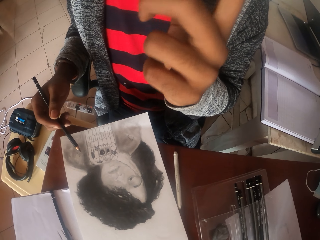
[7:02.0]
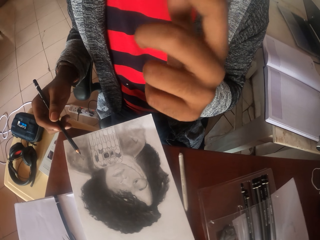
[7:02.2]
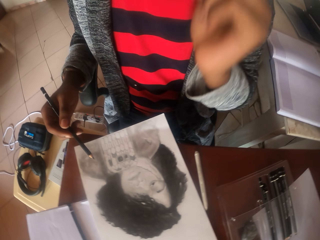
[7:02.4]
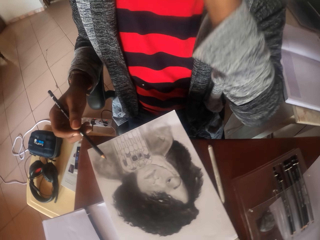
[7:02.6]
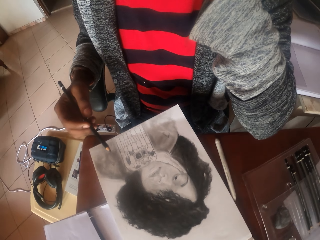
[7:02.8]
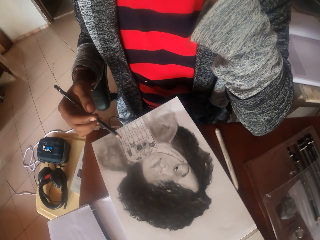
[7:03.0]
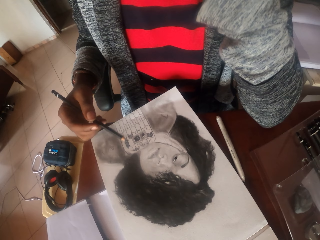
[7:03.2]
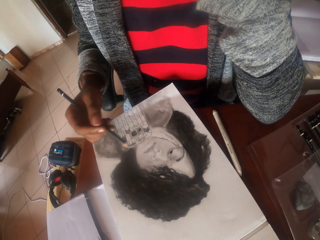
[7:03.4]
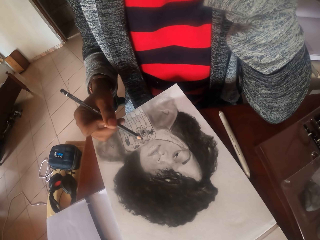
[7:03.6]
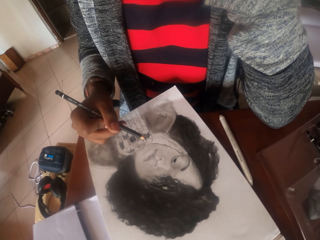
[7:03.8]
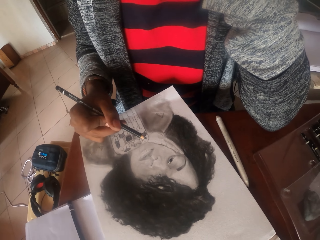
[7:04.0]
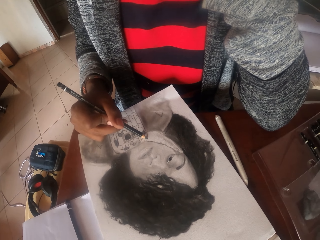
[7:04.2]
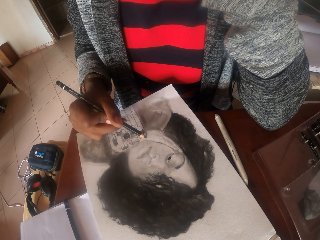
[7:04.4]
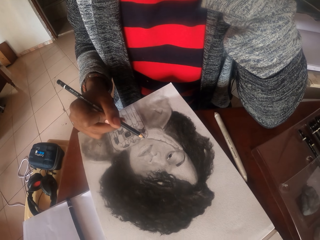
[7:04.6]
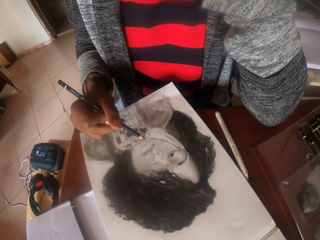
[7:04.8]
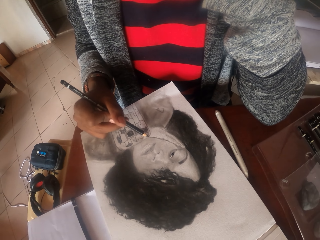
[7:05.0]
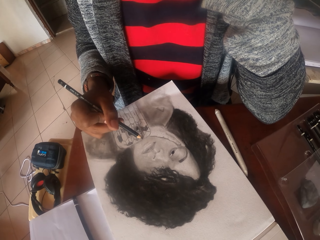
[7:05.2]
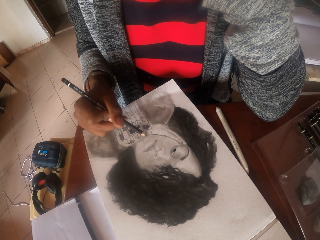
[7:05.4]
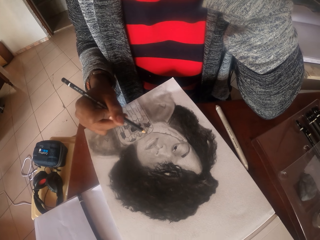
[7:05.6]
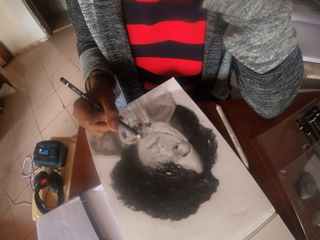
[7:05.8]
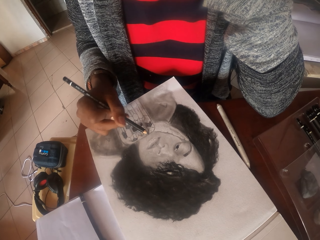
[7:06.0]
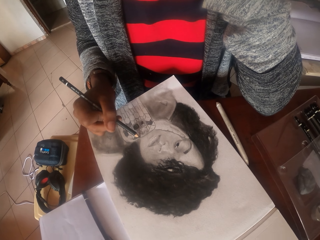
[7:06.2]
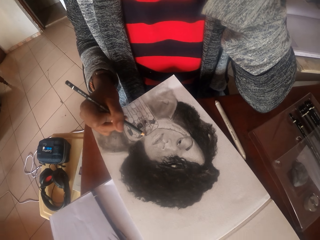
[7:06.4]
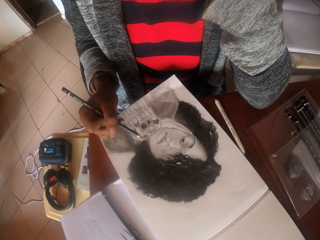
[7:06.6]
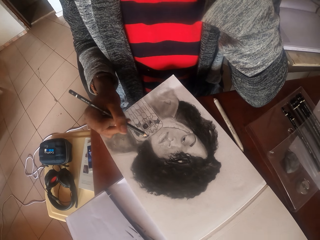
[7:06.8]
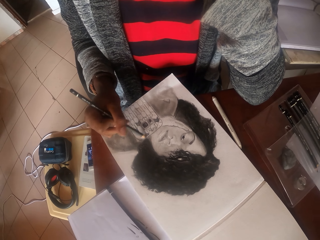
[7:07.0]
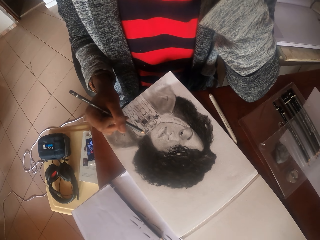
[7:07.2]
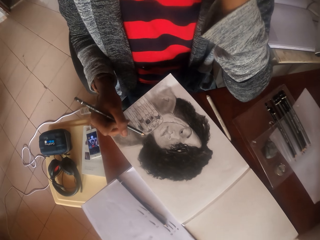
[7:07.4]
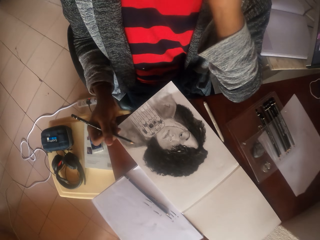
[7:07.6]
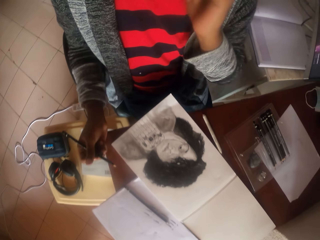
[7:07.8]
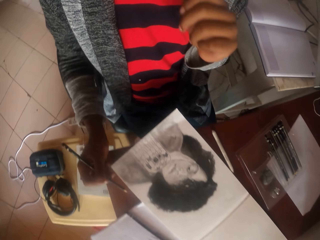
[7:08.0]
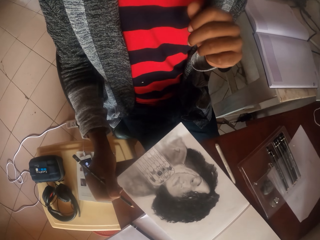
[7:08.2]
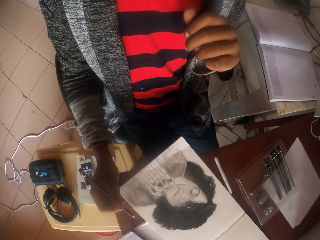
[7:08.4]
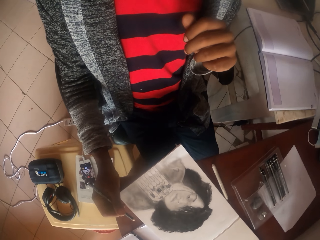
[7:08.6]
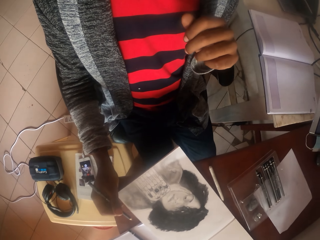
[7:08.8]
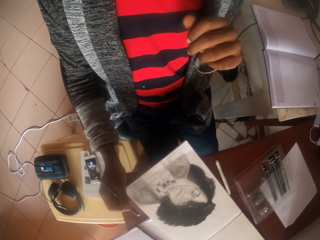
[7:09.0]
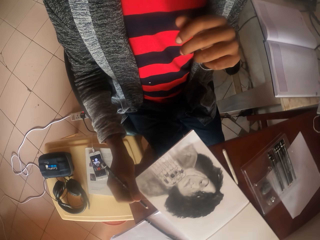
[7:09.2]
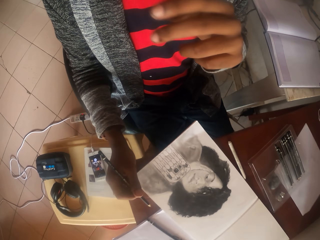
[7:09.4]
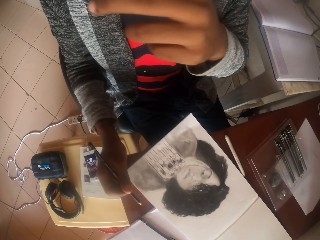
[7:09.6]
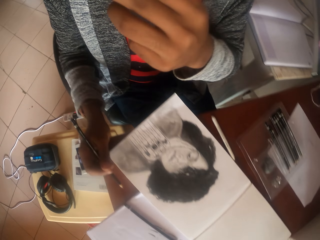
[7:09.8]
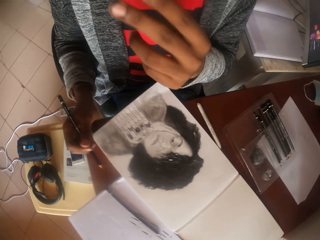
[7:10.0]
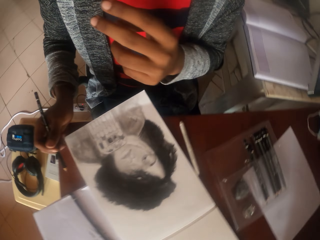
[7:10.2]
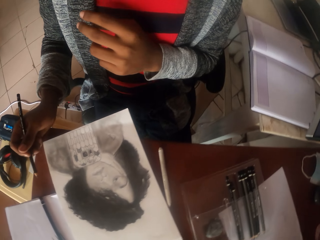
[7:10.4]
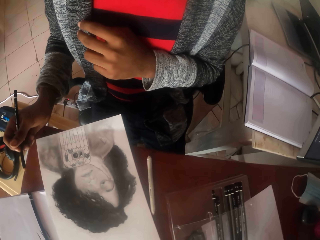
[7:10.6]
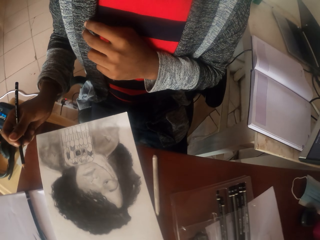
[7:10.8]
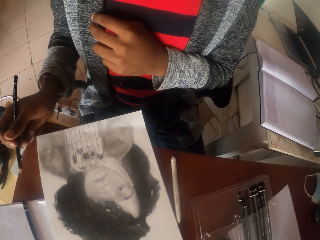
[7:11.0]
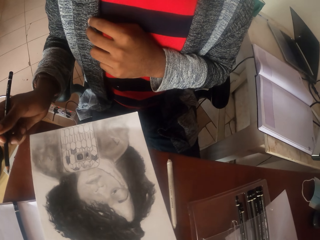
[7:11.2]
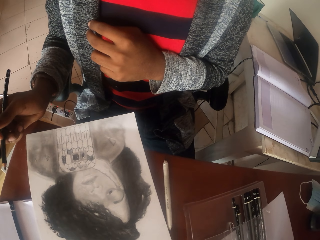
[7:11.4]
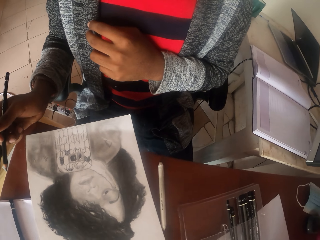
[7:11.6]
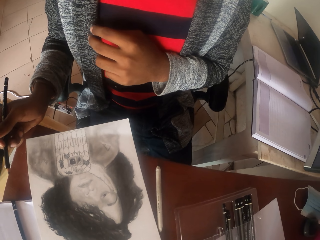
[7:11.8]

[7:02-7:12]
The camera wearer scratches his face. He puts the elbow on the table. He draws a person picture on a paper with a pencil. He adjusts the sitting position. He looks at the picture.

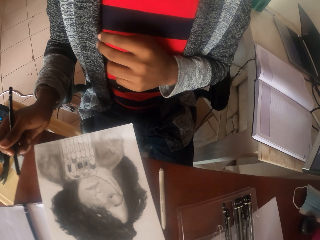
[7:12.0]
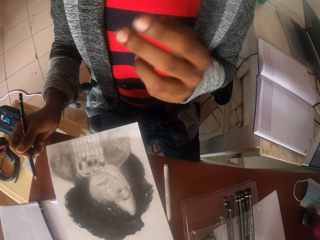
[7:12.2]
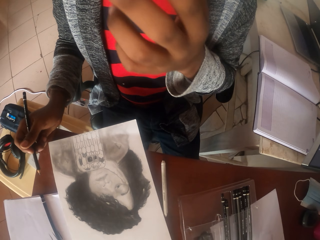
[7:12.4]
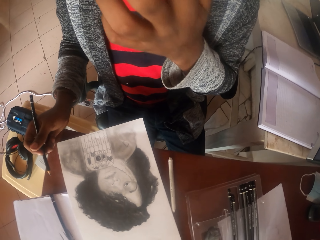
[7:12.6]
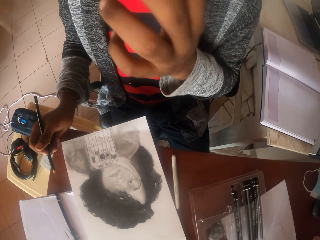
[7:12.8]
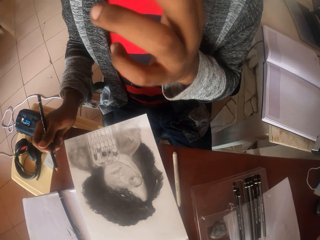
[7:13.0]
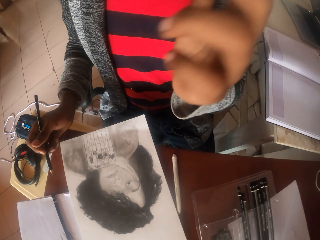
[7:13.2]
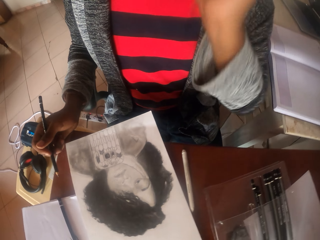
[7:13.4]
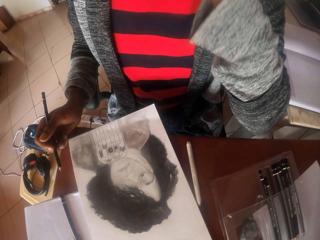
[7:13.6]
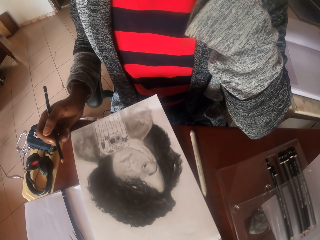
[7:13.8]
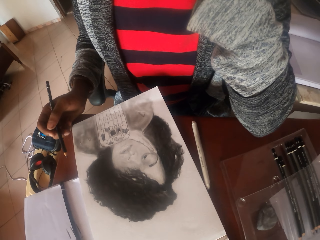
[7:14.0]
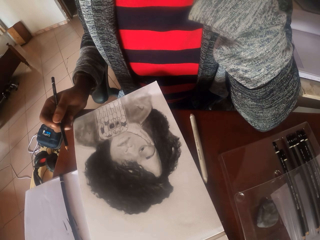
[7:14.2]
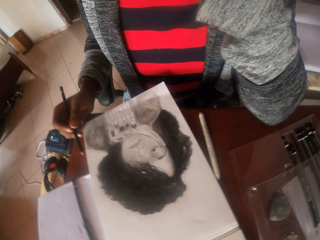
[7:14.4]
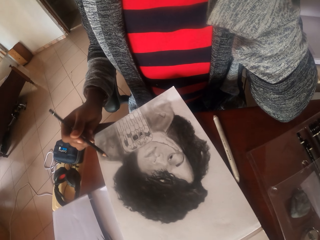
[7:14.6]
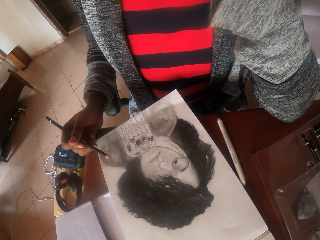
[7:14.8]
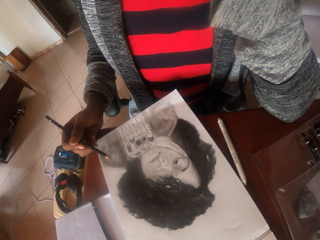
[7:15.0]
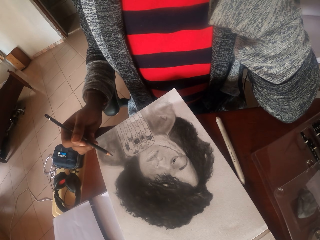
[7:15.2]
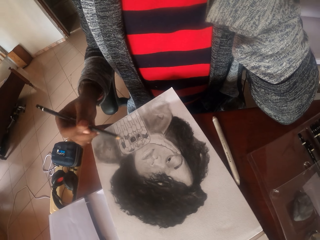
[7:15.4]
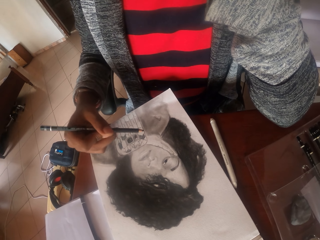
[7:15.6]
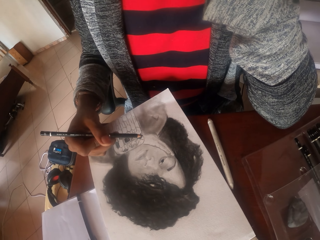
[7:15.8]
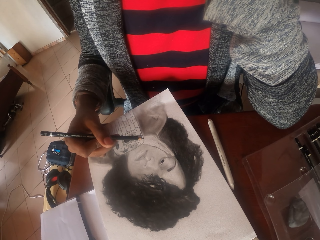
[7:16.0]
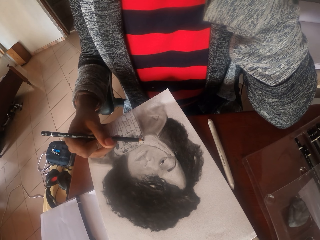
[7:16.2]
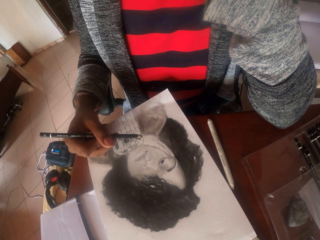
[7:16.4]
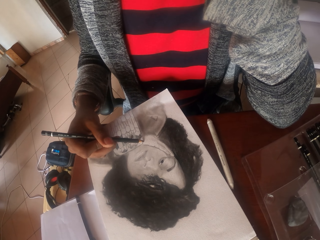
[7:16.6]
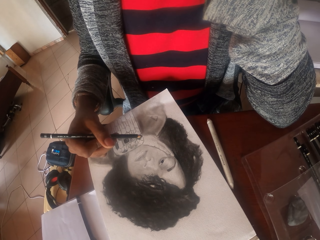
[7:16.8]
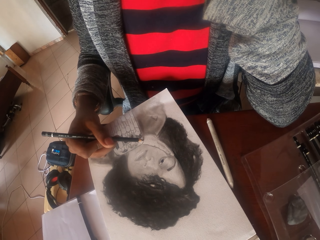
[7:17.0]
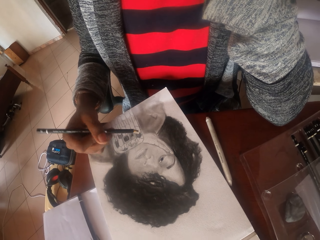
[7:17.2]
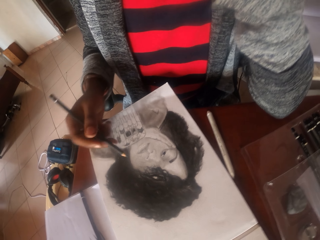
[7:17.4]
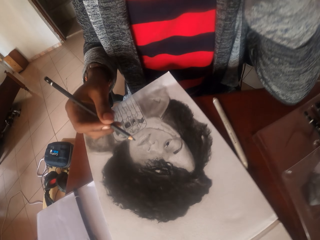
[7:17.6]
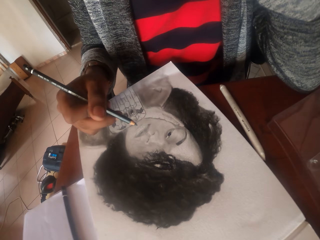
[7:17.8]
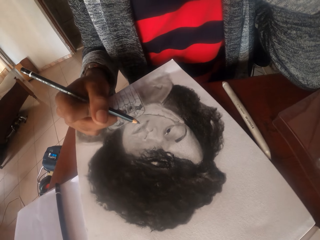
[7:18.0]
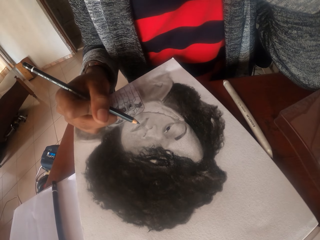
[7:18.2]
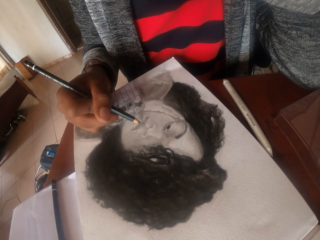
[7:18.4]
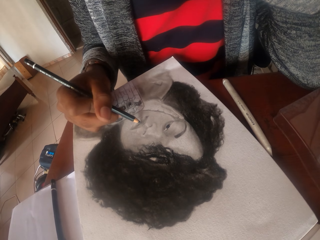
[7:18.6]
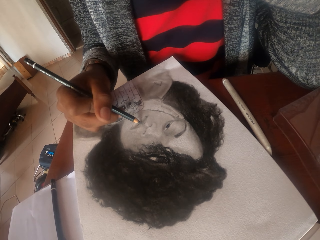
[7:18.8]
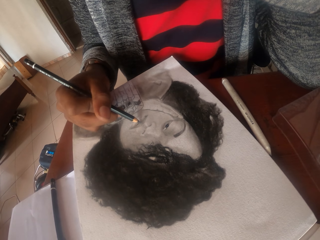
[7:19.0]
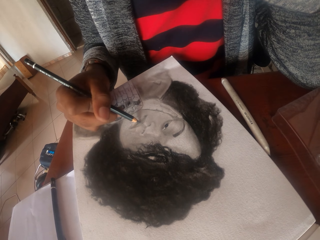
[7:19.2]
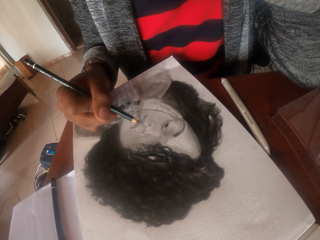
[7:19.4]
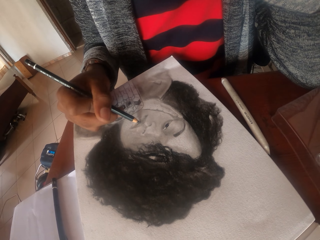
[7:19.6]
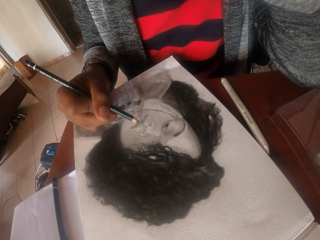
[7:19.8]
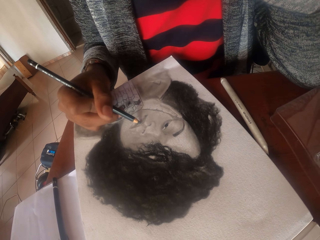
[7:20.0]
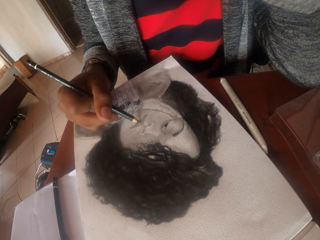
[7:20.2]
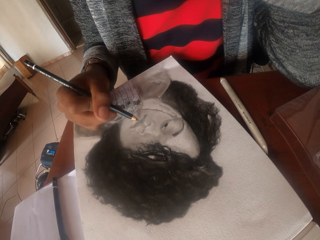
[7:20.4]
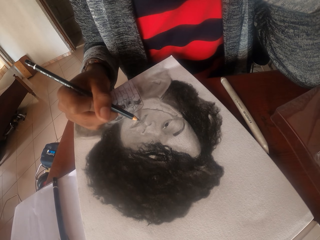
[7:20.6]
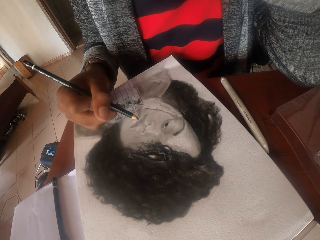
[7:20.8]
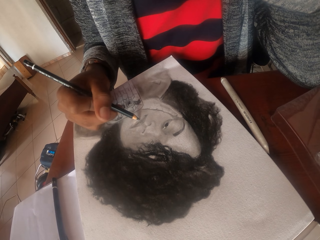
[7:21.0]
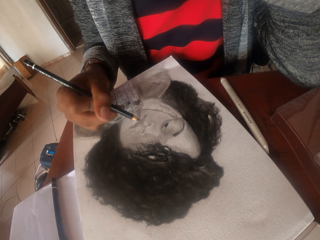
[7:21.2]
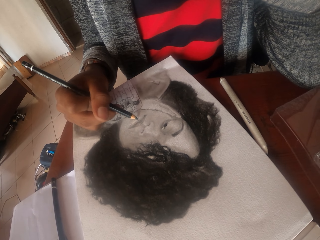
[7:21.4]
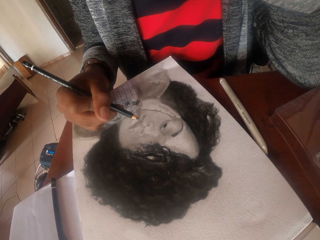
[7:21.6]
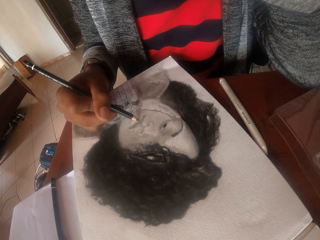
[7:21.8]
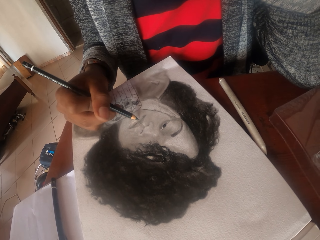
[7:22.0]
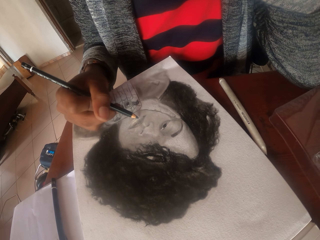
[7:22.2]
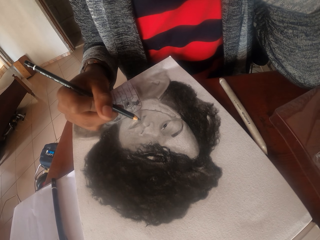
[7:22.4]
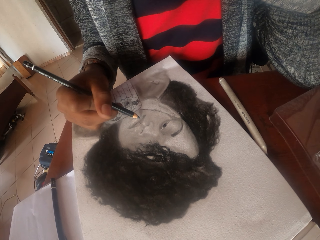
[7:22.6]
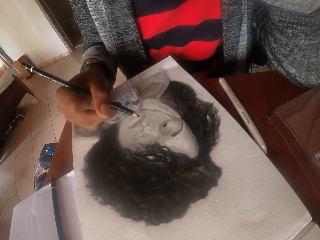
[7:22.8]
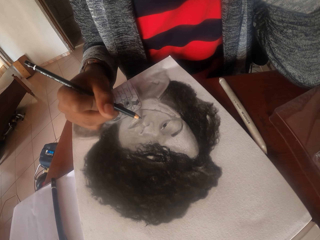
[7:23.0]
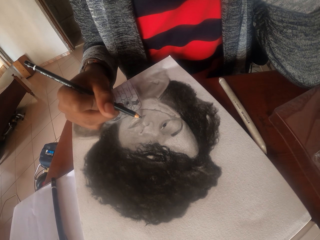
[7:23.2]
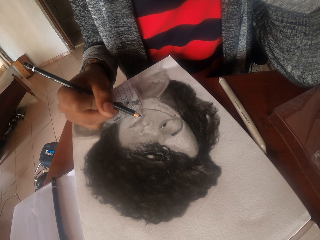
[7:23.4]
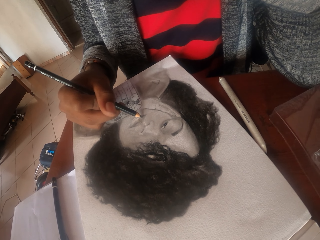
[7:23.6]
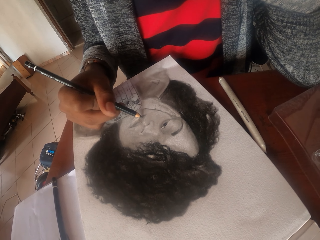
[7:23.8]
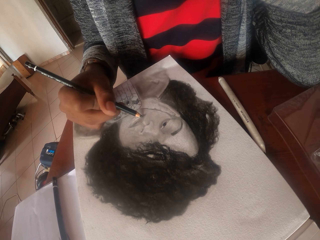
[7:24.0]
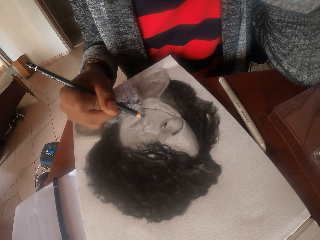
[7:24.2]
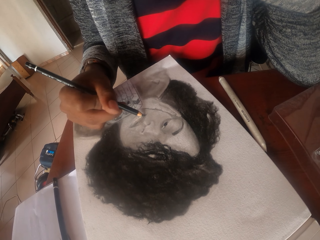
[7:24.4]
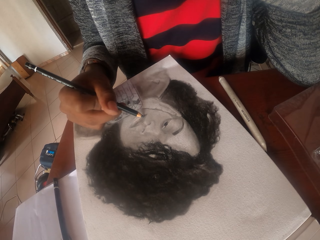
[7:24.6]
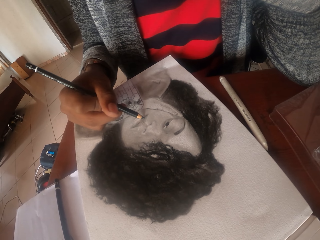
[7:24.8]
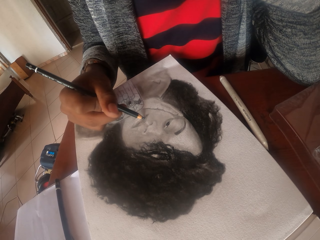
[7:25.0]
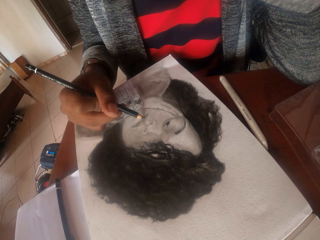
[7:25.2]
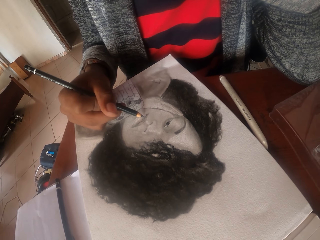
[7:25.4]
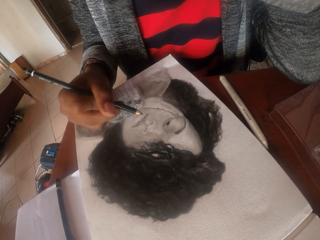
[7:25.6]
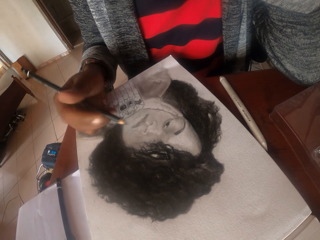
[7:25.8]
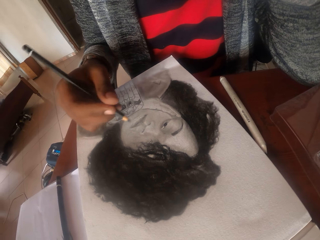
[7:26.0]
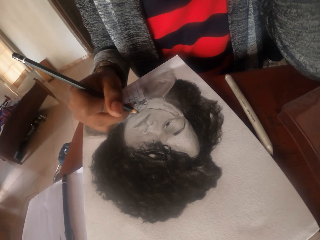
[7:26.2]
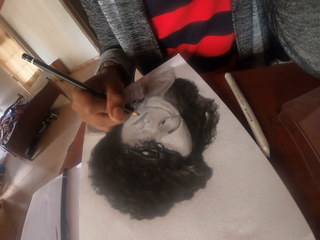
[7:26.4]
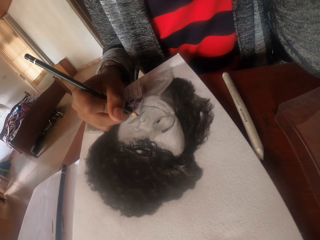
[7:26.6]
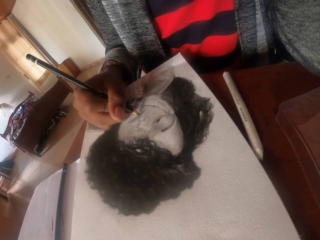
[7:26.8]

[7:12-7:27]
The camera wearer moves the left hand. They clean their nose. They put the elbow on the table. They hold their face. They draw a person picture on the paper with a pencil. They adjust the pencil. They draw on the paper with the pencil.
